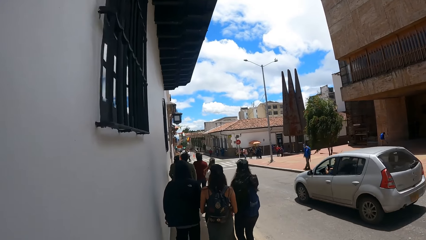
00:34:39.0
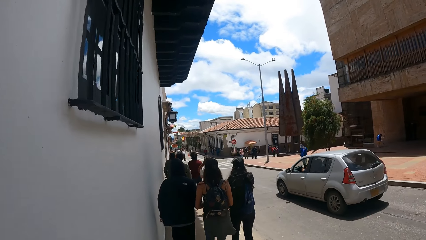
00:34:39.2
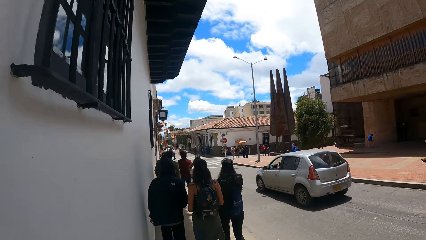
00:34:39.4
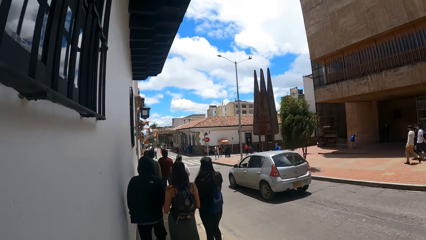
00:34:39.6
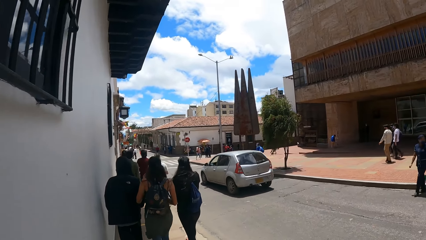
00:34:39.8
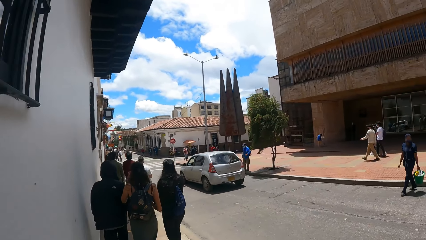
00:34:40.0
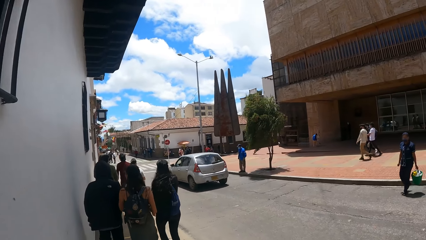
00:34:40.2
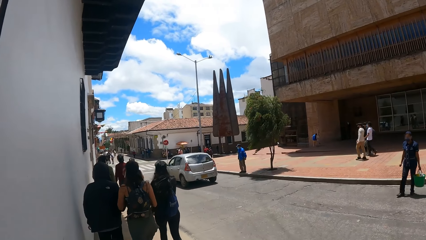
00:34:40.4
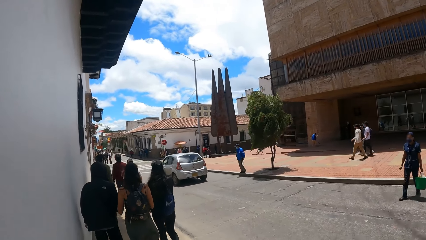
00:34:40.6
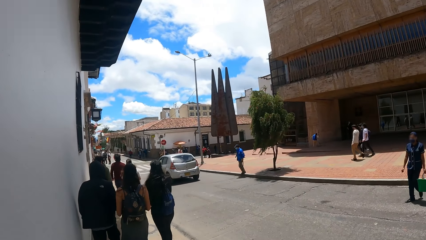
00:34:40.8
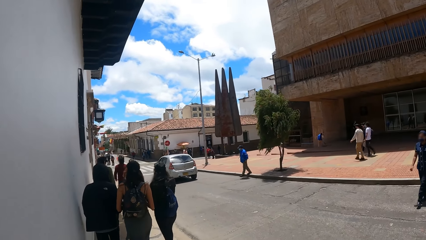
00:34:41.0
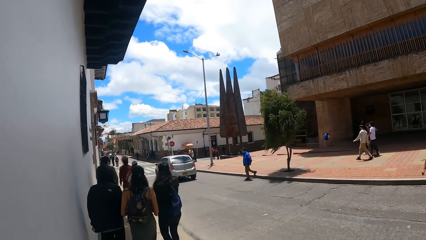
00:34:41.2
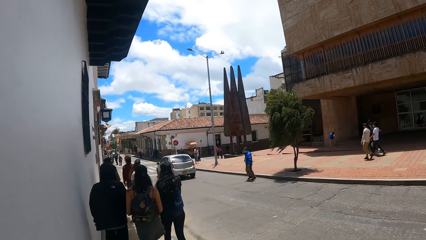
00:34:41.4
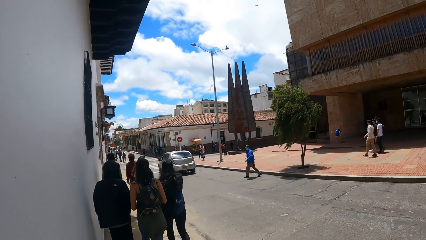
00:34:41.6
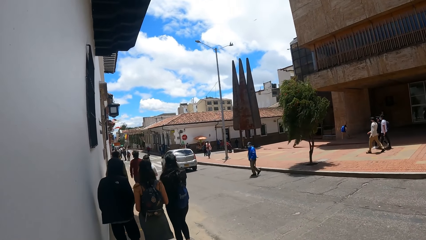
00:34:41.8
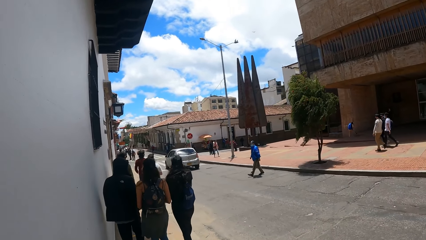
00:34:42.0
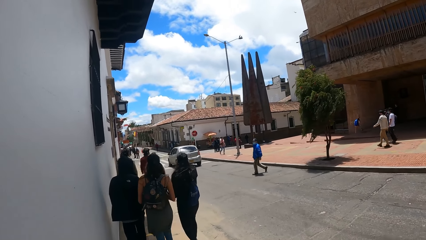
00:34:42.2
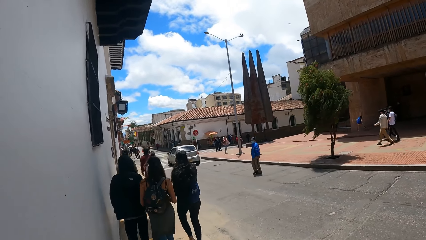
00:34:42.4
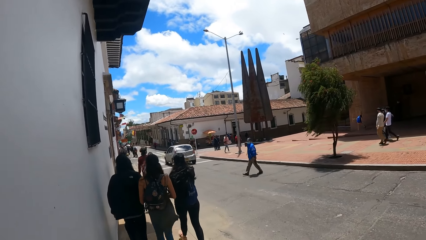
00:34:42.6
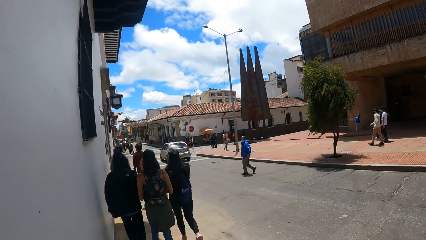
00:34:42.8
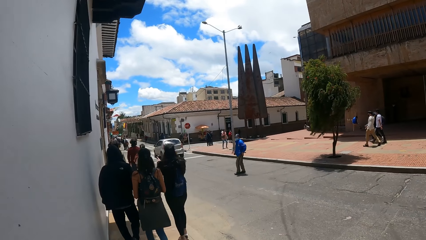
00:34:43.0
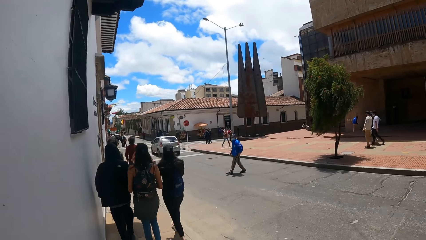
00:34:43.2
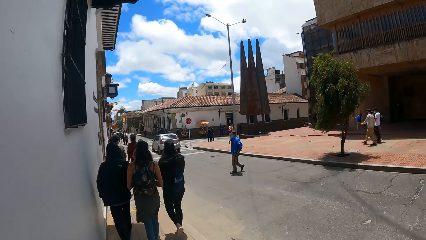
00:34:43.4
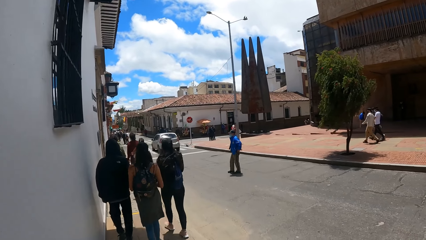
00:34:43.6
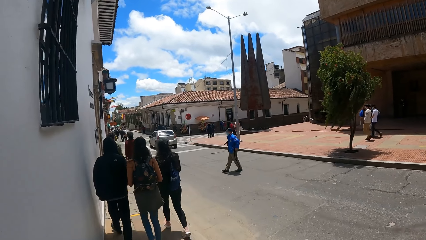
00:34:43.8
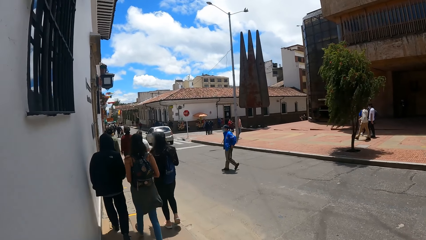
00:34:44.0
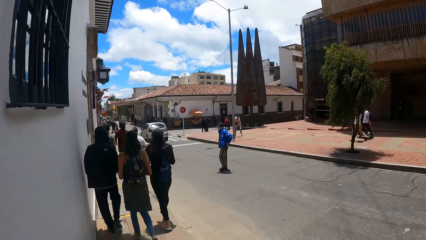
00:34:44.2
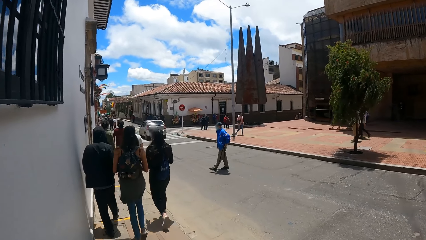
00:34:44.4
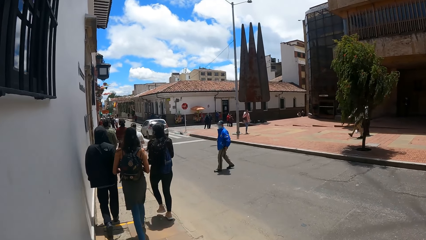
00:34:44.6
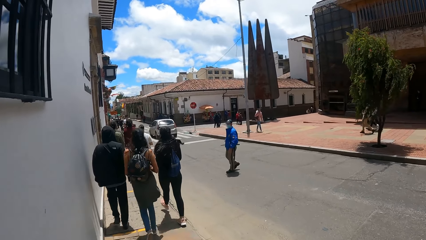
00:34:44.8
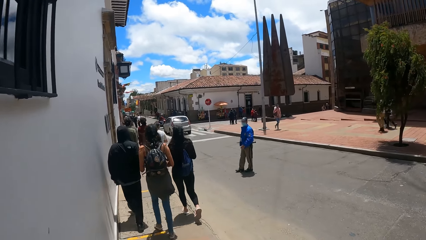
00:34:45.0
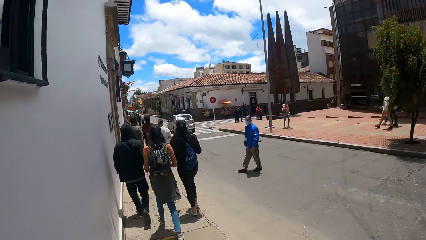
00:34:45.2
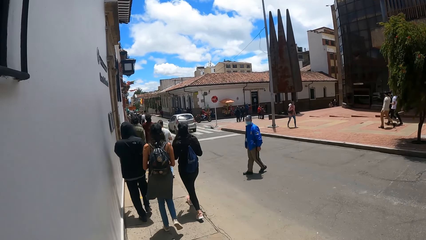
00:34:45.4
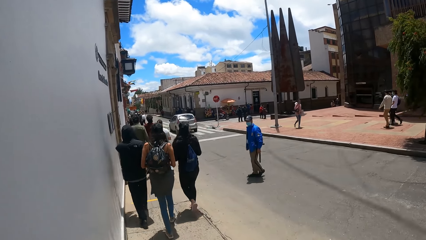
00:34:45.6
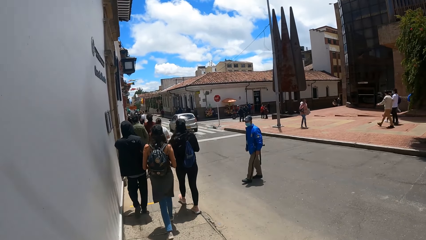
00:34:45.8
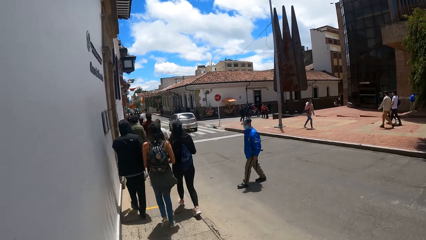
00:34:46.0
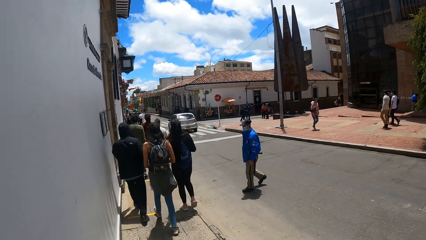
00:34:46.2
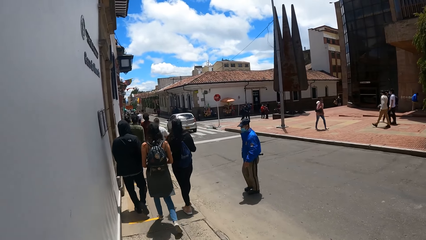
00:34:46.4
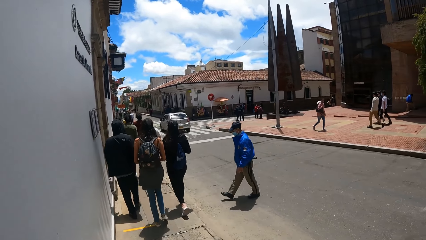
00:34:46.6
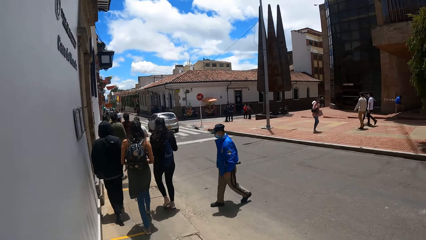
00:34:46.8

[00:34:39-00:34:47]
A person crosses a road.

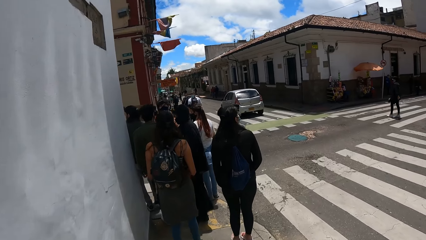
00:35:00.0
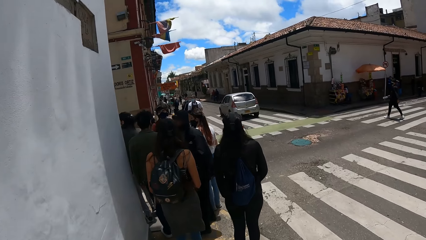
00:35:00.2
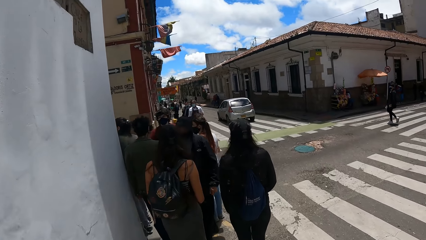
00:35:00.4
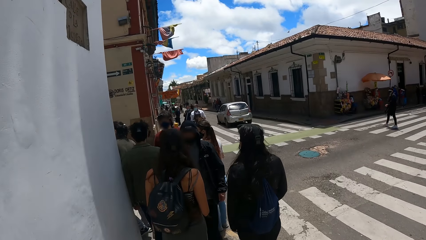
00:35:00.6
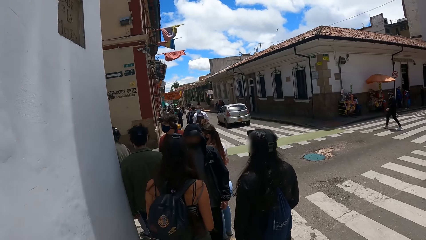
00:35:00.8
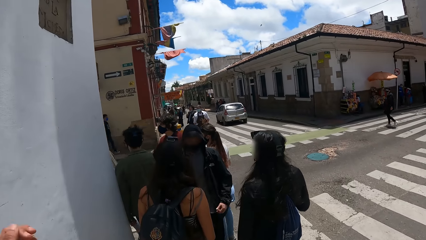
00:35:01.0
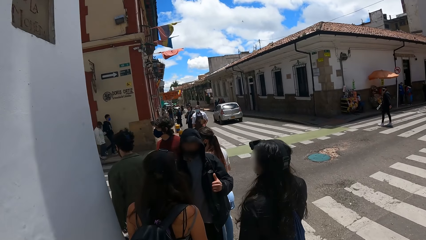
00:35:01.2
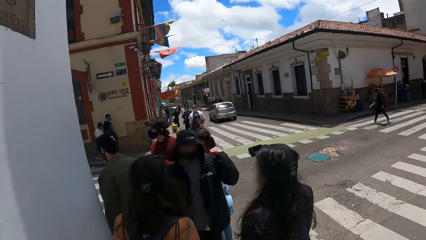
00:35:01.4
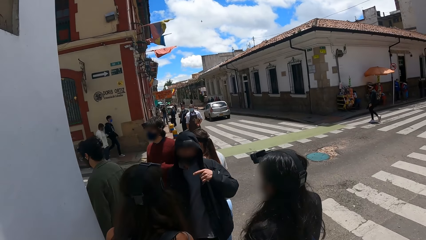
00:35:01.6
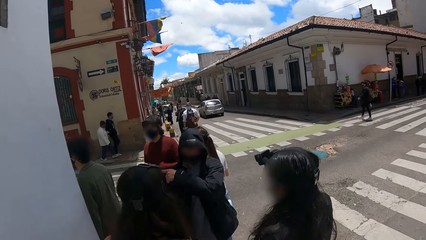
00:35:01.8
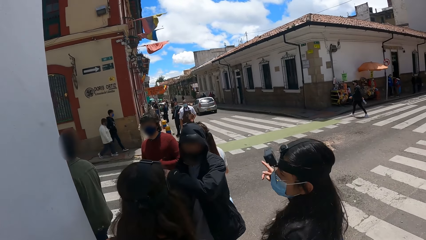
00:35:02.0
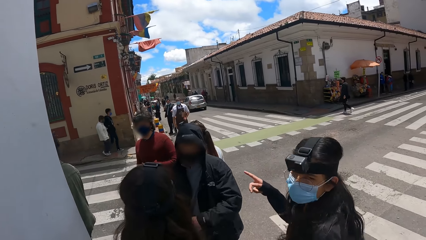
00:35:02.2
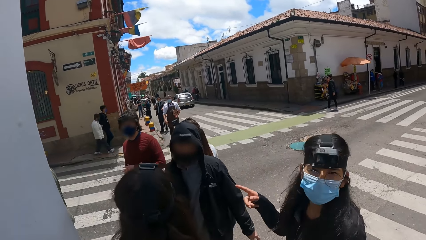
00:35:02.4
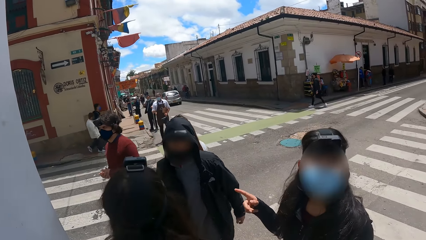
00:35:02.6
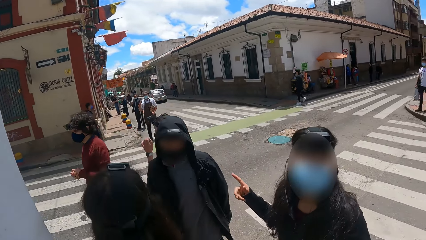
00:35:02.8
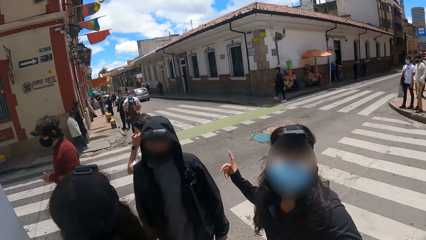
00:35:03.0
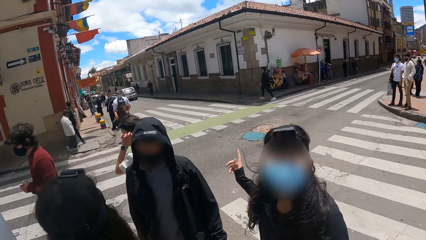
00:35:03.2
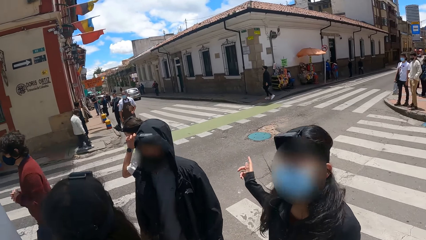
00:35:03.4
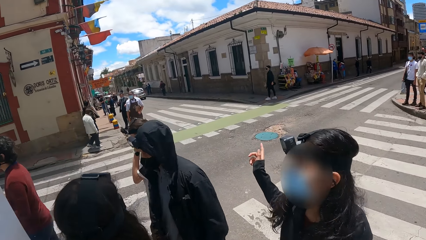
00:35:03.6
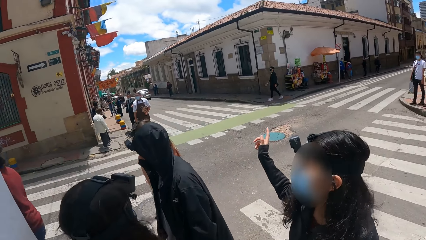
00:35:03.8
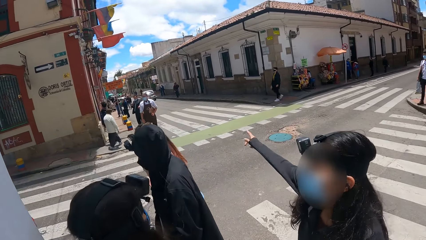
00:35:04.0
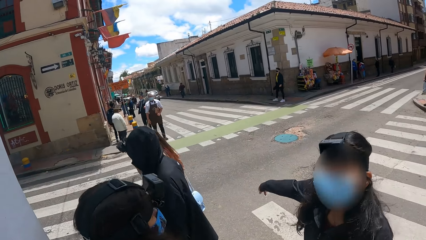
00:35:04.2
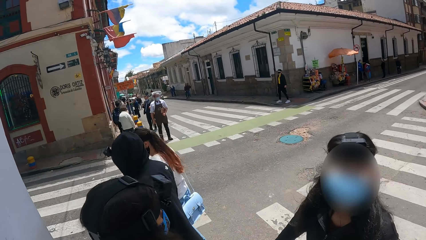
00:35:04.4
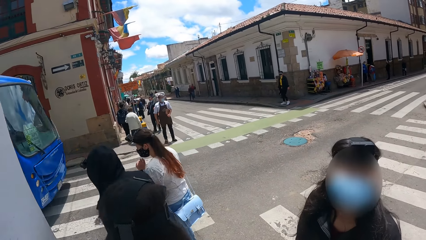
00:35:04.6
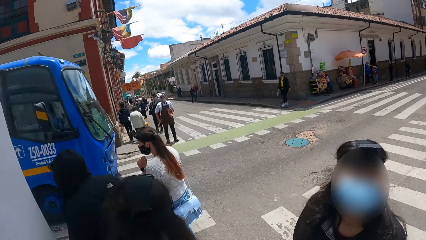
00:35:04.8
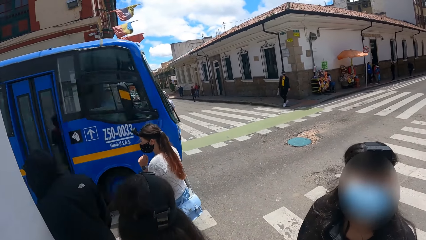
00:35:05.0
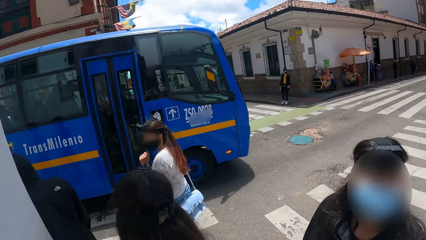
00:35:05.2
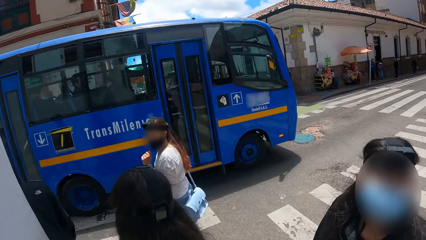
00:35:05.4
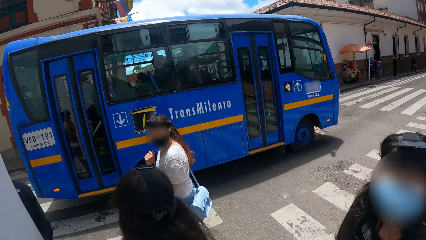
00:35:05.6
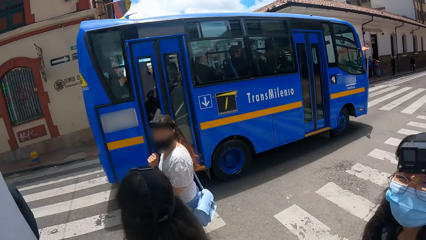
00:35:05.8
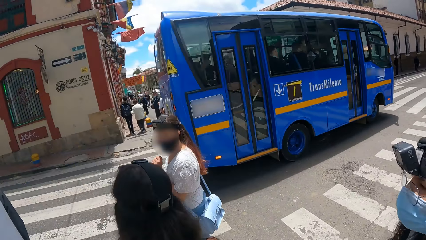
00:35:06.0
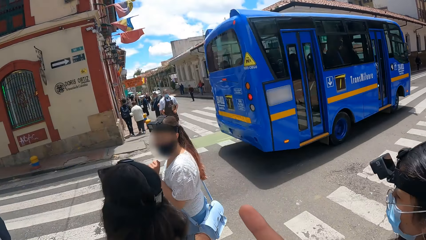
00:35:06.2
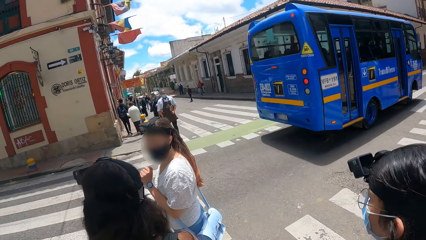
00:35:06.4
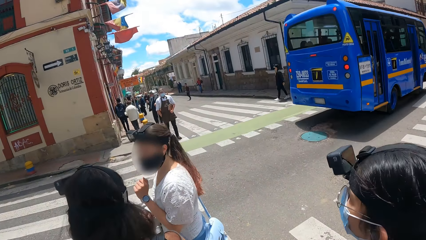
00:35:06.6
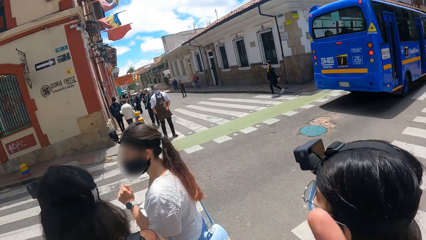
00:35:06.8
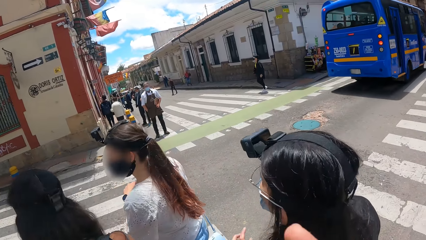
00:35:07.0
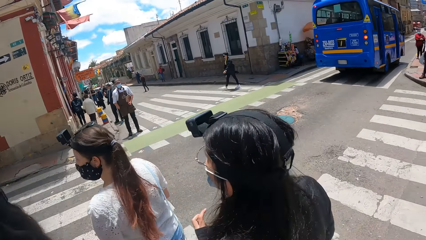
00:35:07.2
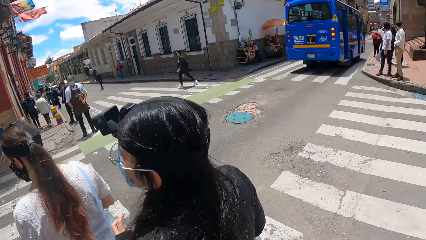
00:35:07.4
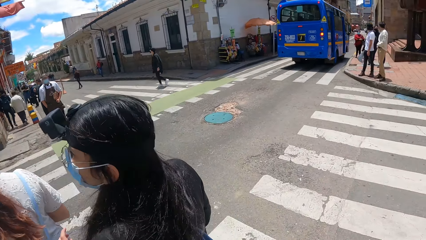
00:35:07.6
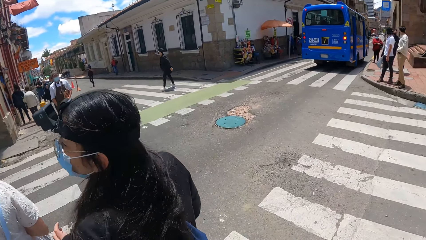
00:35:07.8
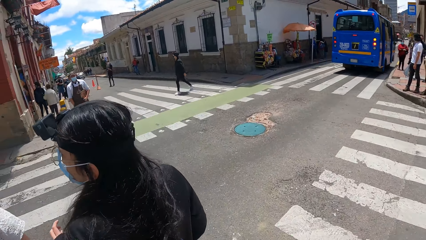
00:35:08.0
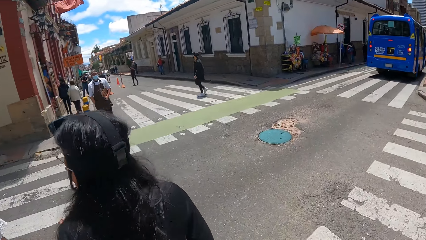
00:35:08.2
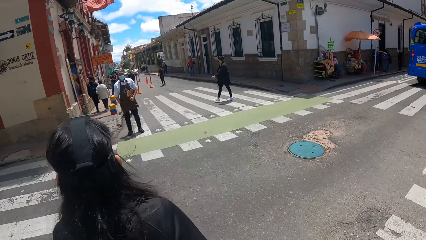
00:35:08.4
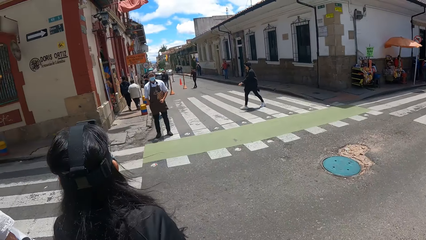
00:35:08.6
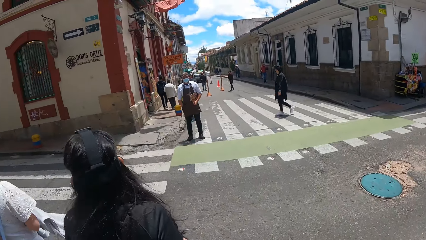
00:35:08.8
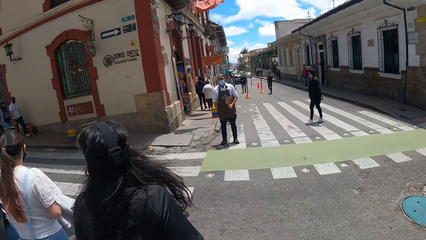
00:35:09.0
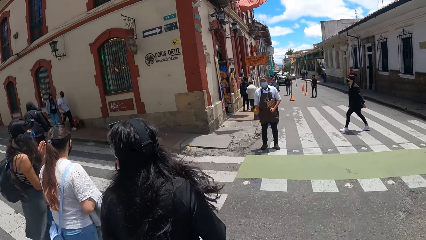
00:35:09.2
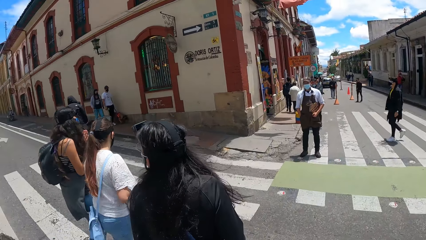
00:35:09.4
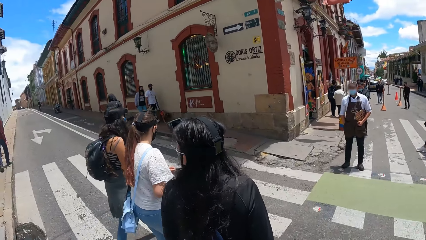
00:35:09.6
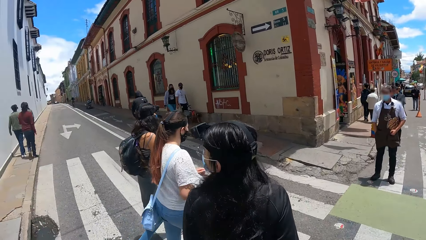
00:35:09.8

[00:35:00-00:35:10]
A person interacts with people. A woman lifts up her right hand and gestures with her hand.
